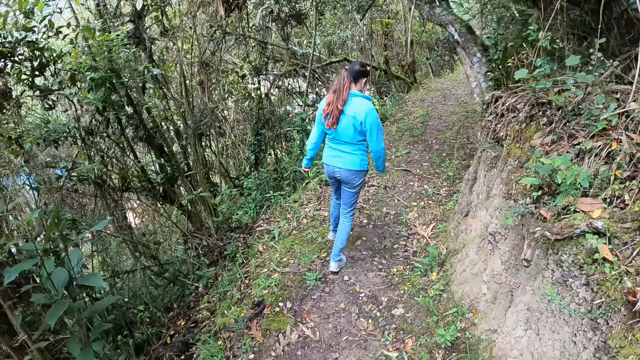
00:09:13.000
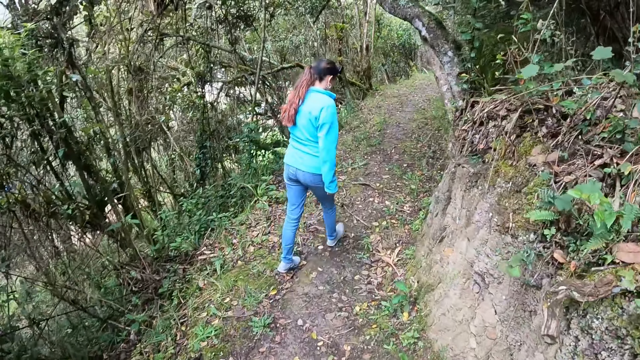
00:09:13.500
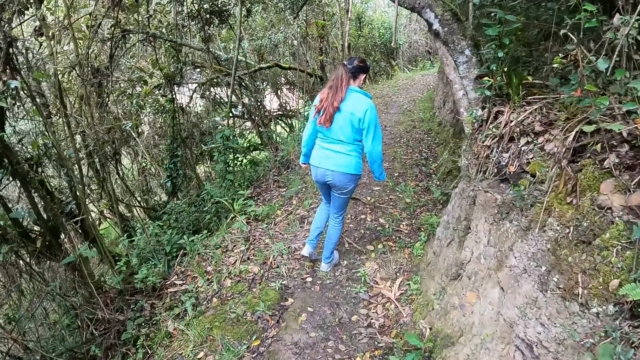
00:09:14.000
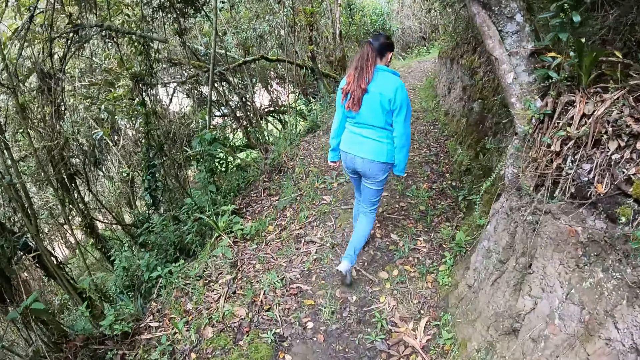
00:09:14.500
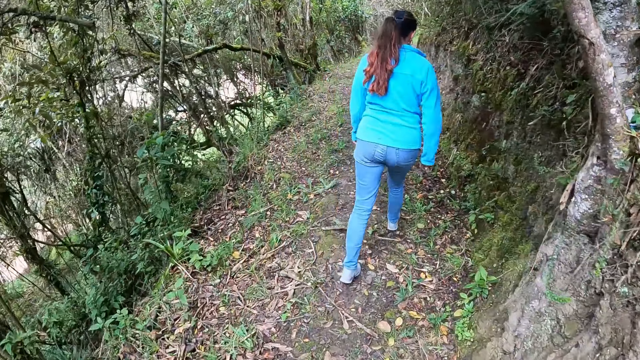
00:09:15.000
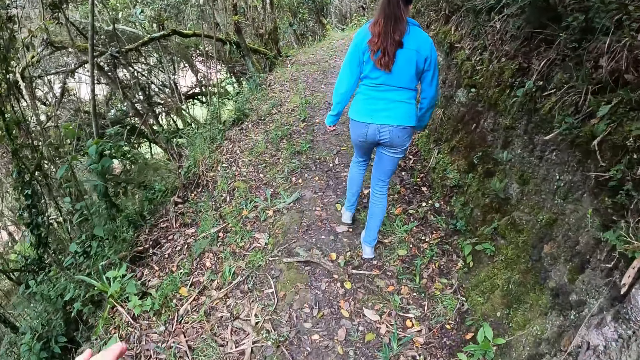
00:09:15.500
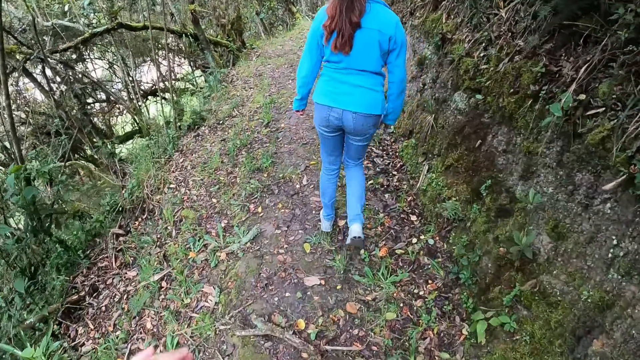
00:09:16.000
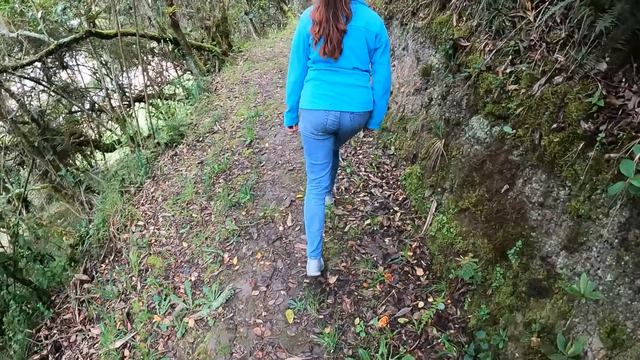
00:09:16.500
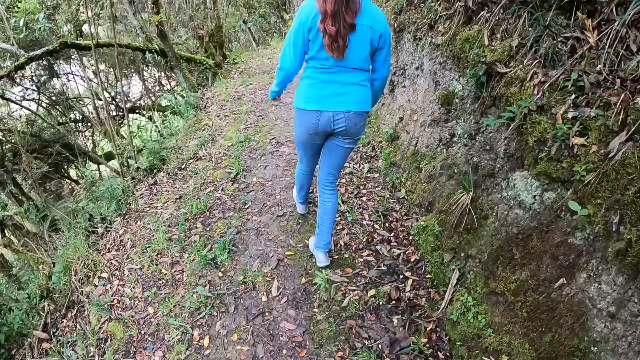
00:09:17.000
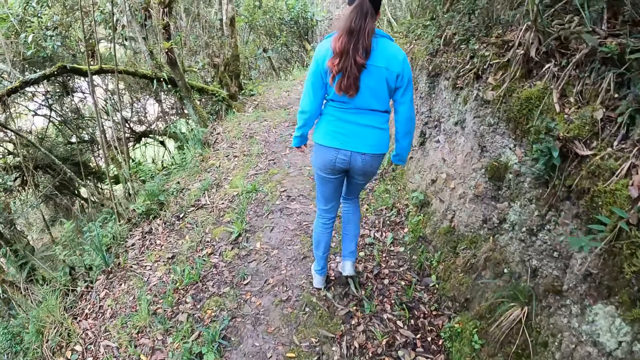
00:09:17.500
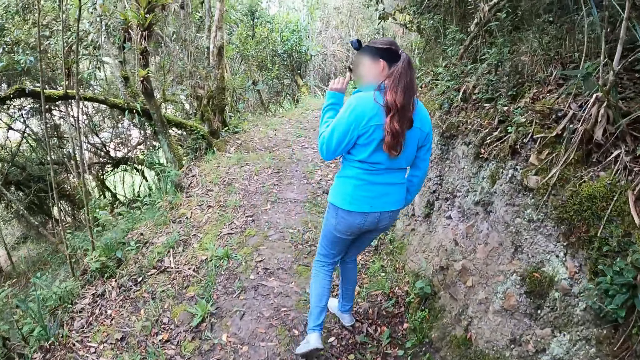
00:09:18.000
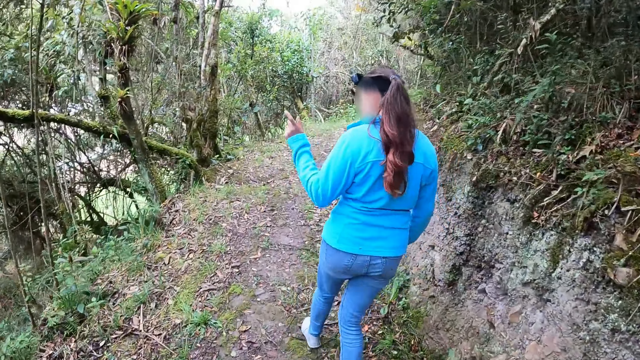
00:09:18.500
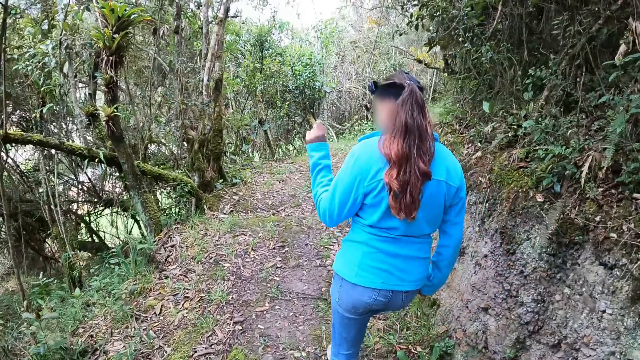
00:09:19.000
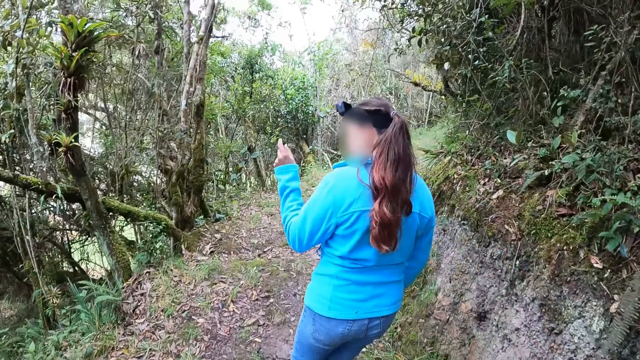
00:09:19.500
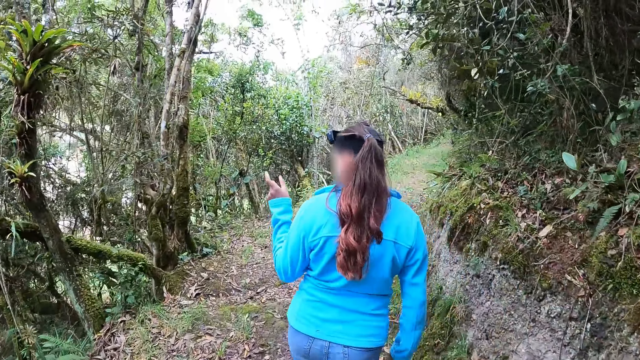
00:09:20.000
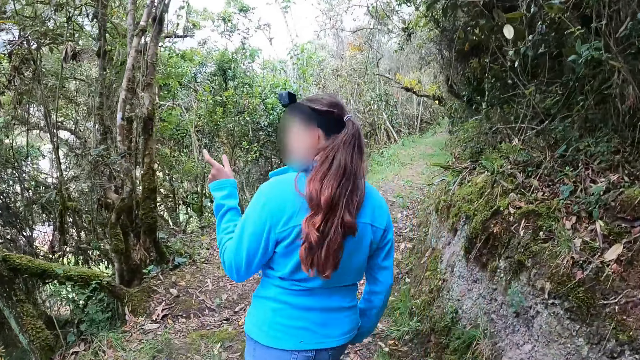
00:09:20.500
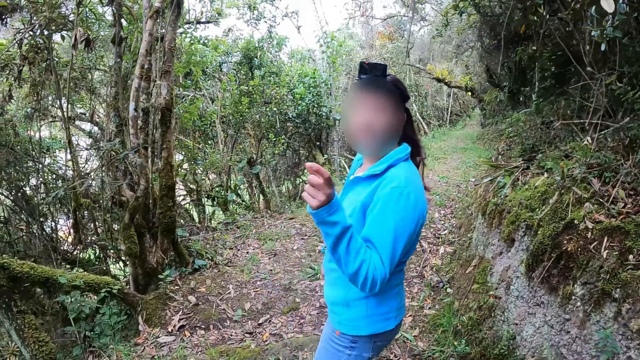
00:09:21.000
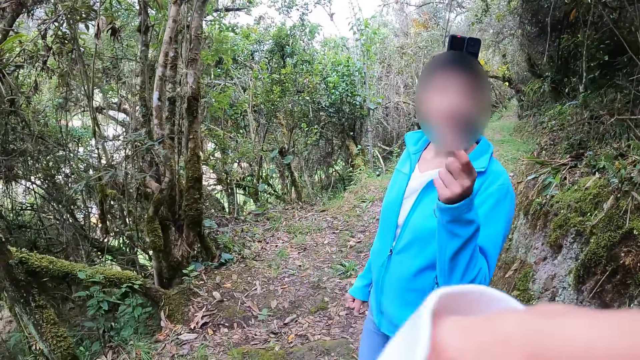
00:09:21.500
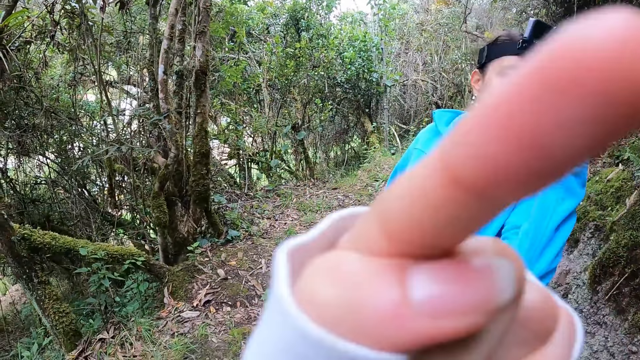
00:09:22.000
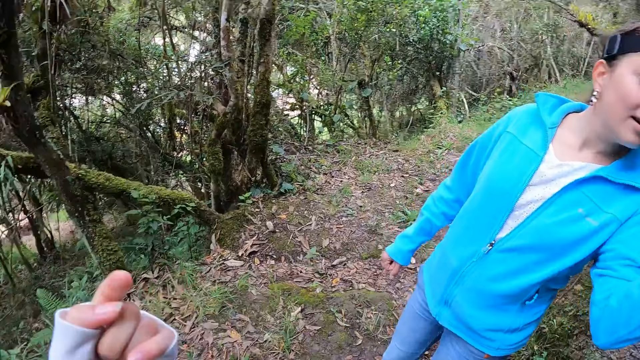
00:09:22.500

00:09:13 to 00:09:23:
The camera wearer looks at a woman. They move a hand forward. They interacted with the woman. The woman converses with the camera wearer. The camera wearer raises a hand. They converse with the woman.

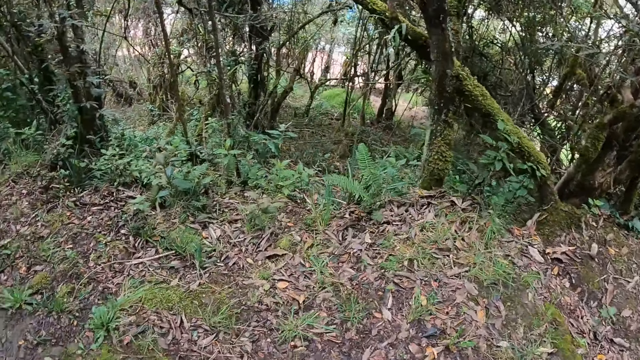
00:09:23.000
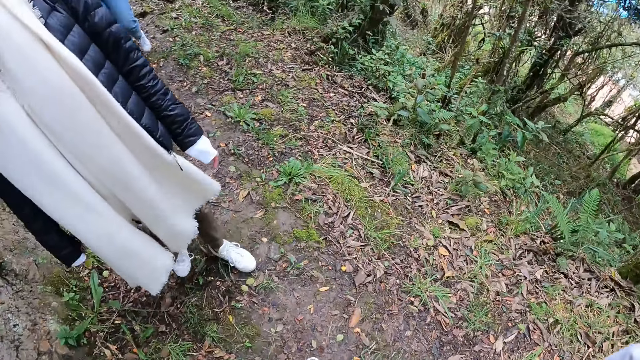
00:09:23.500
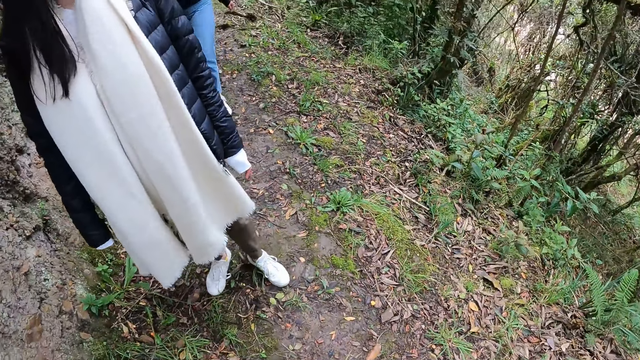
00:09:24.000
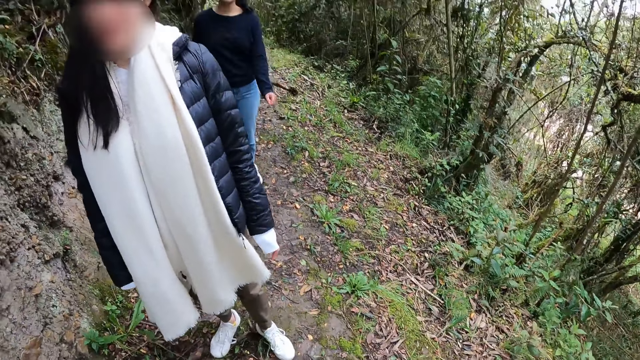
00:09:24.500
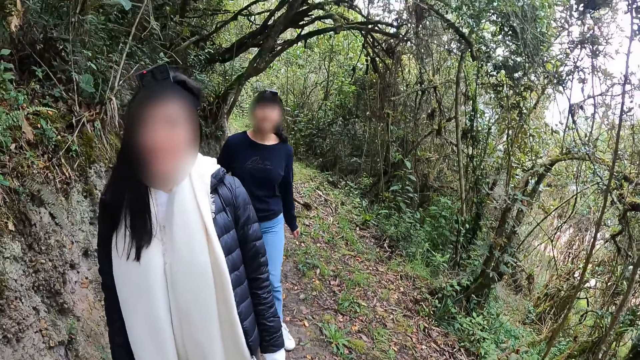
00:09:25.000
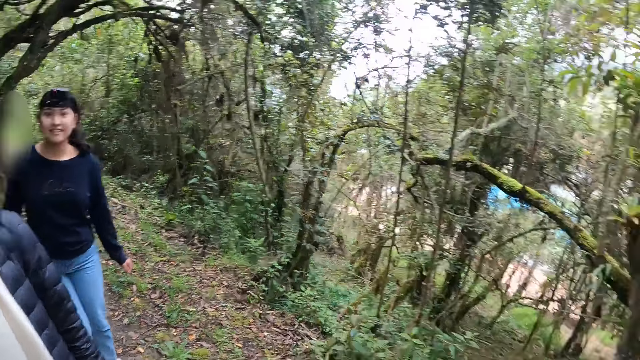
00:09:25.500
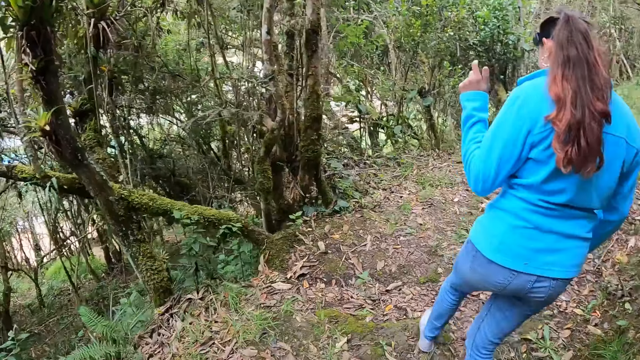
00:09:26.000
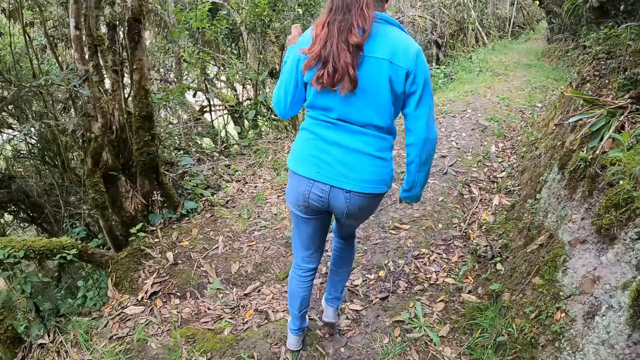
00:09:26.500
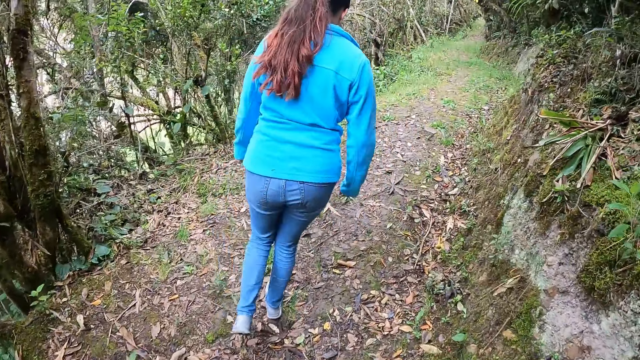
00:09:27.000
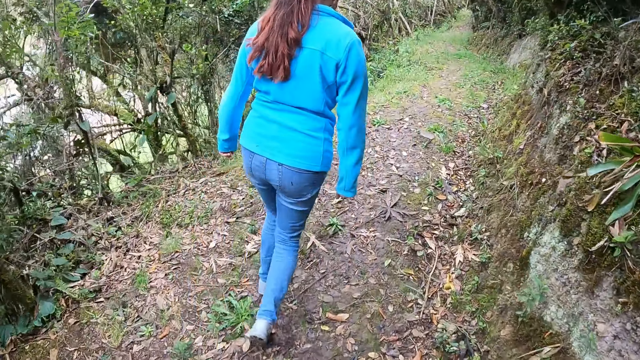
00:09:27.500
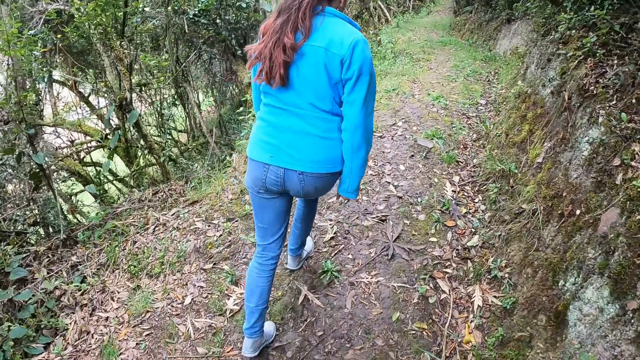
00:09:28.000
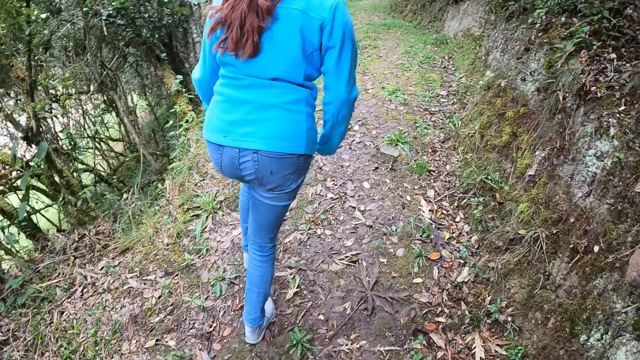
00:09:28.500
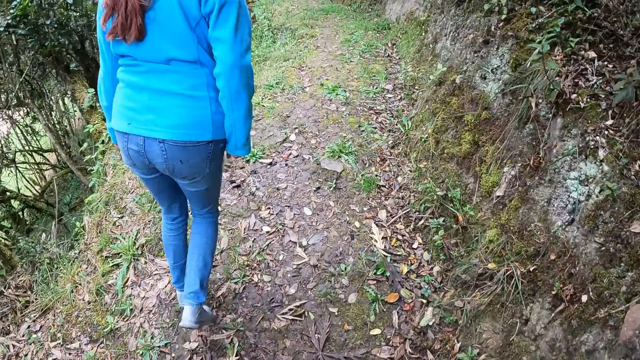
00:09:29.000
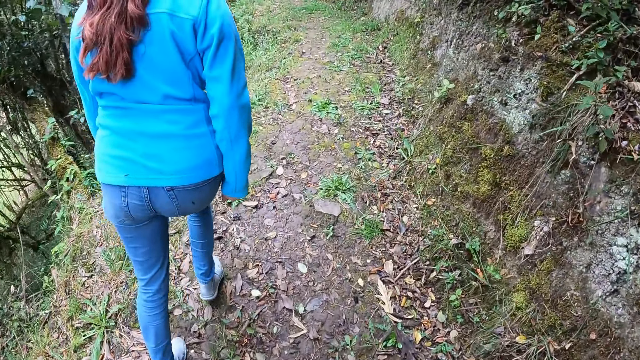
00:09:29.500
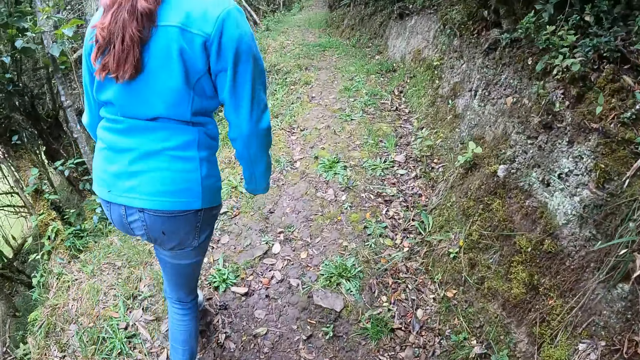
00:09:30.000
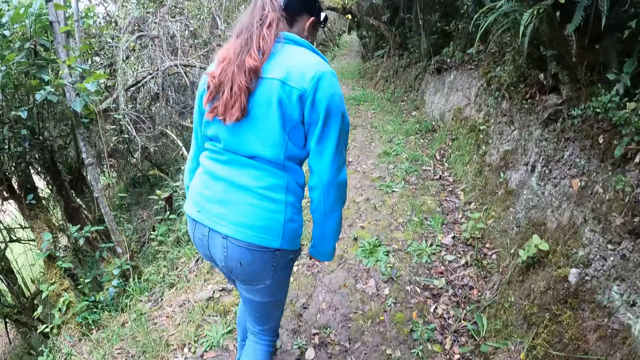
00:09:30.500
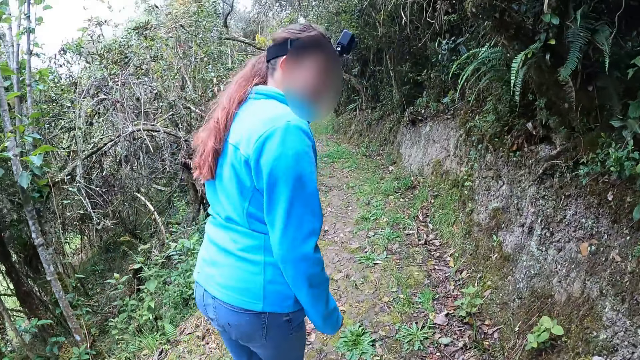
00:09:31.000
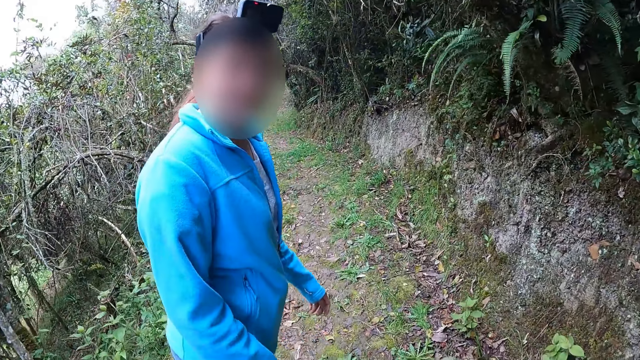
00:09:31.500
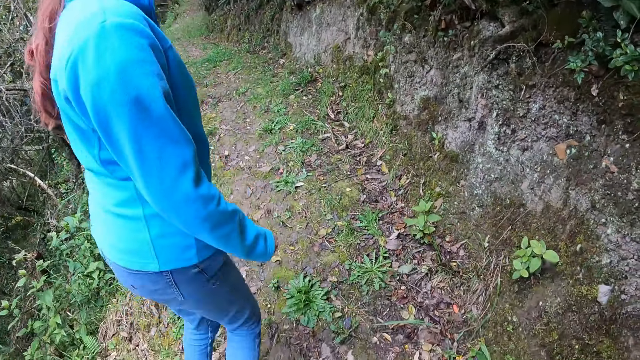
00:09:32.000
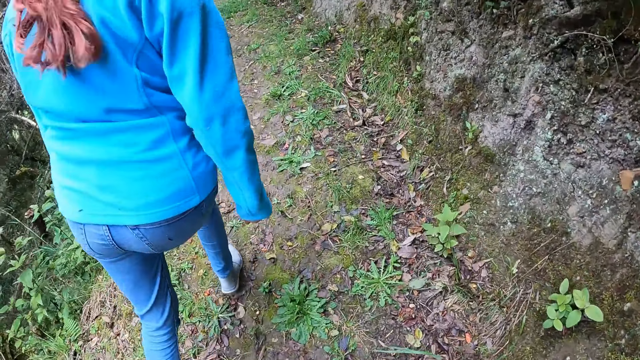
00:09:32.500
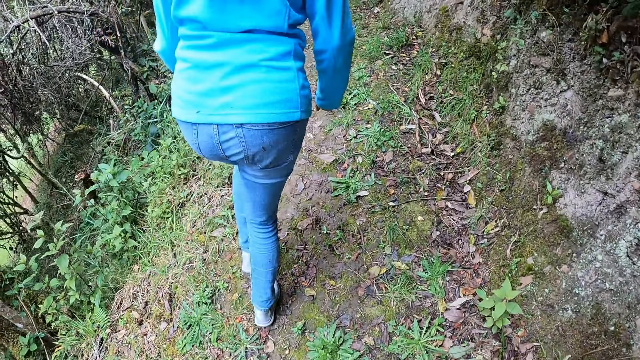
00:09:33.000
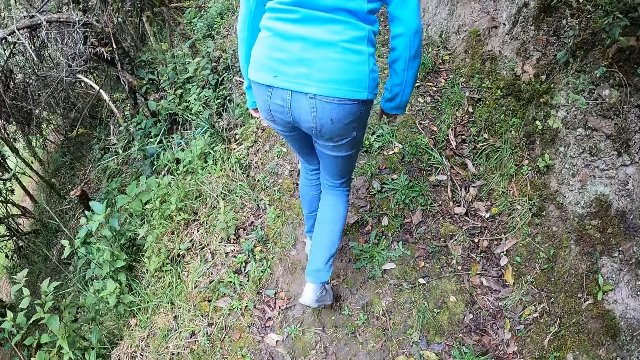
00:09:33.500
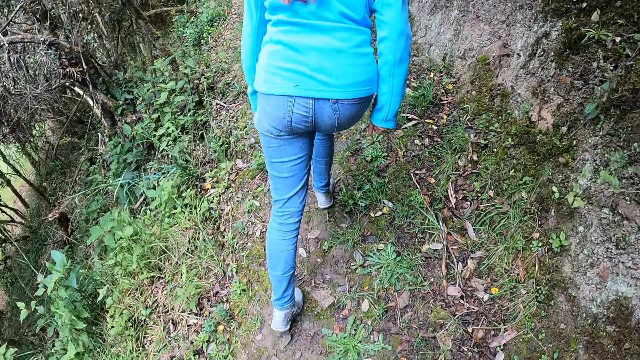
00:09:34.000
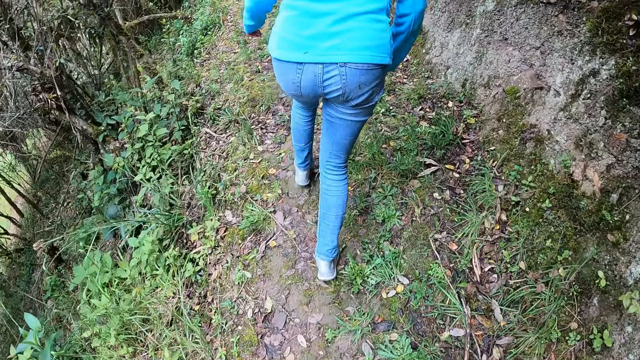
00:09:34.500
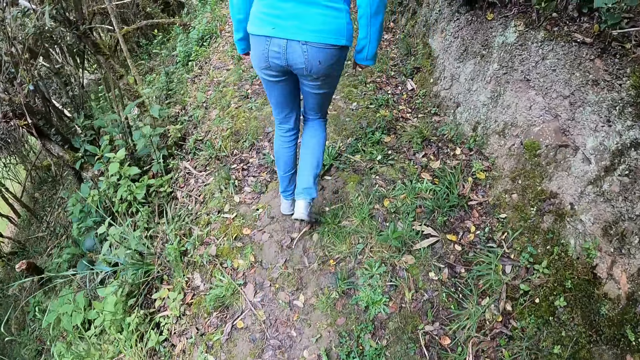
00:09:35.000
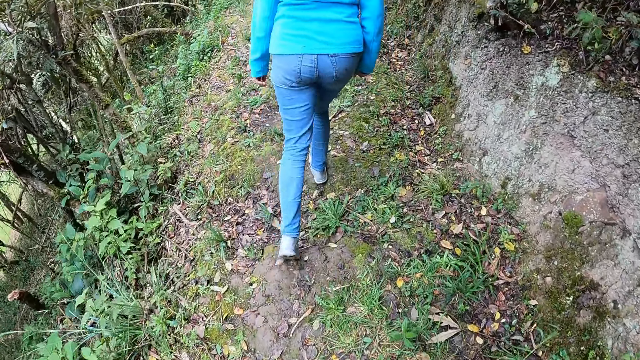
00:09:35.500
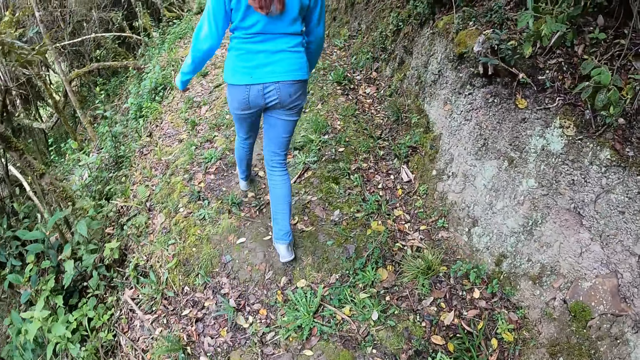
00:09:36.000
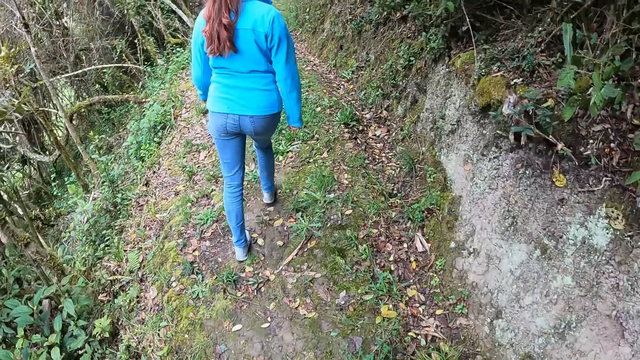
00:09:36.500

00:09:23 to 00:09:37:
The camera wearer looks around. They look back. They look at a person and another person. They converse with a woman. They look around. They walk uphill around the forest. They converse with another woman. The other woman walks uphill.
